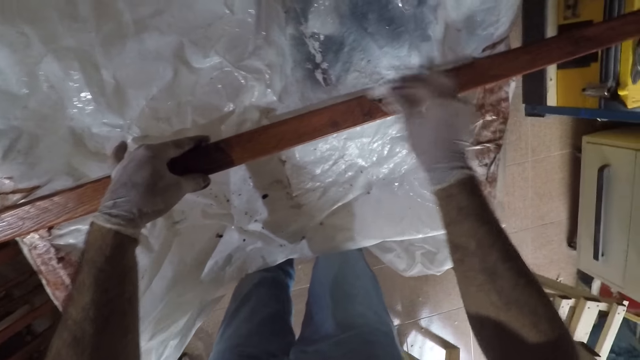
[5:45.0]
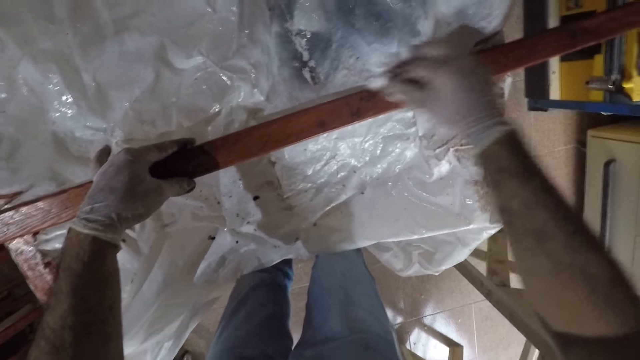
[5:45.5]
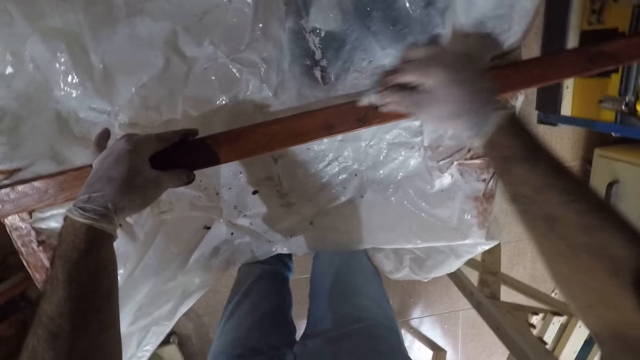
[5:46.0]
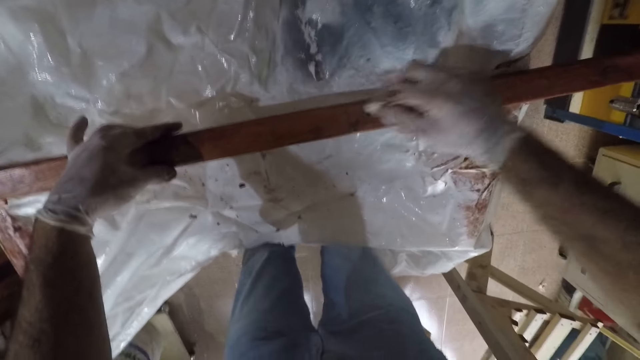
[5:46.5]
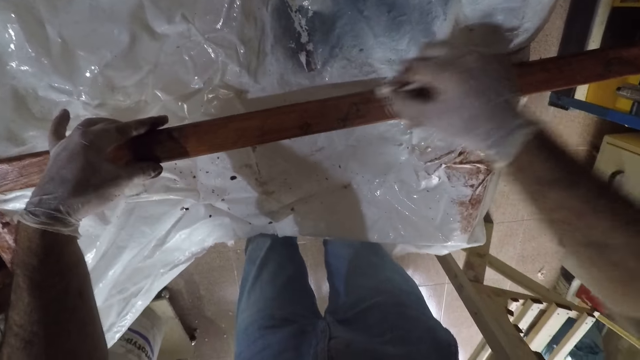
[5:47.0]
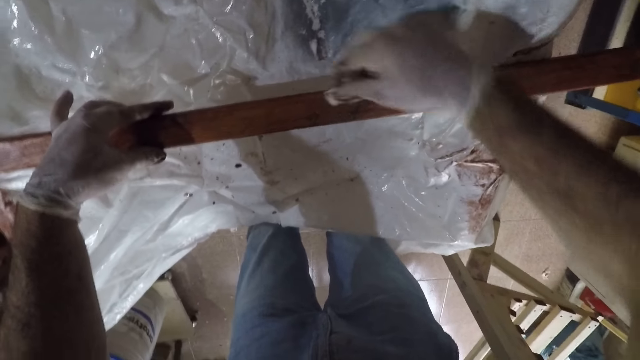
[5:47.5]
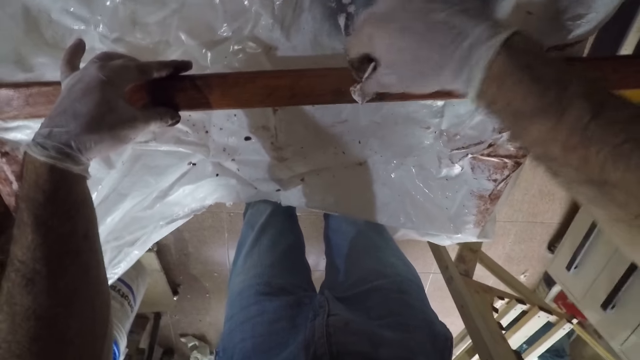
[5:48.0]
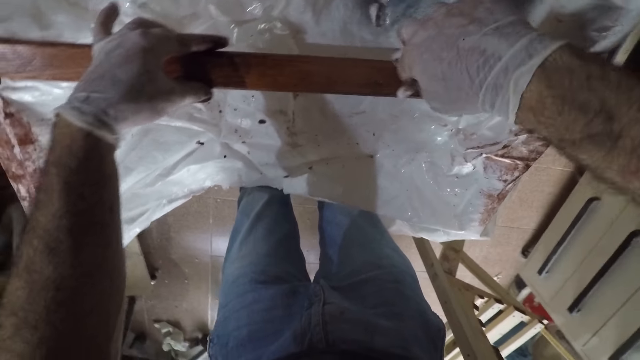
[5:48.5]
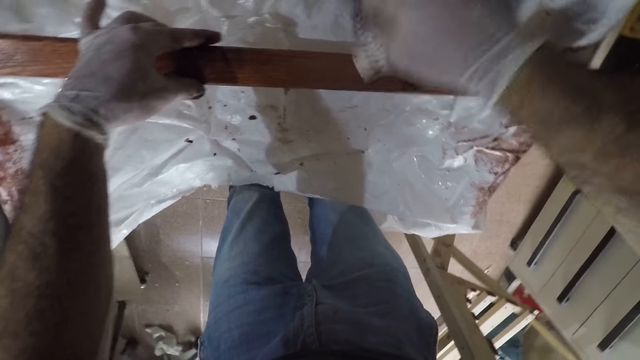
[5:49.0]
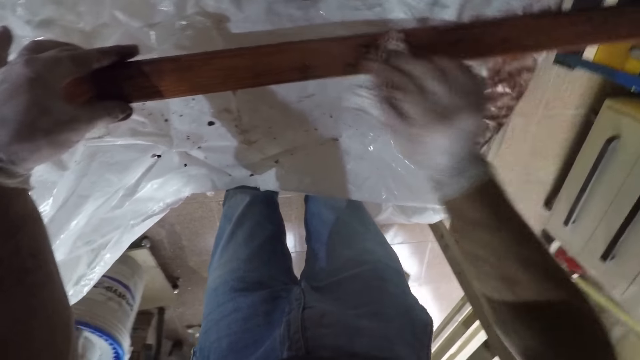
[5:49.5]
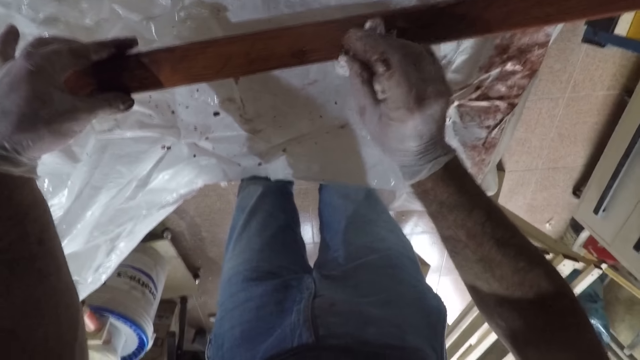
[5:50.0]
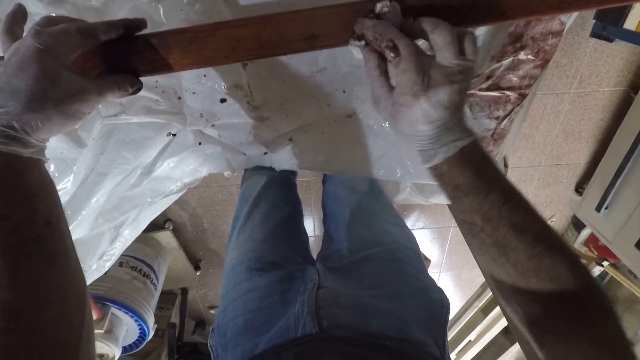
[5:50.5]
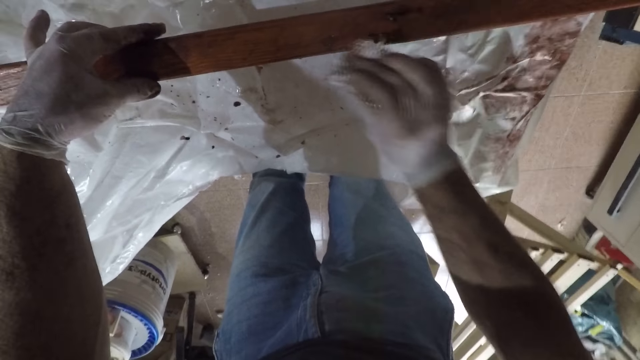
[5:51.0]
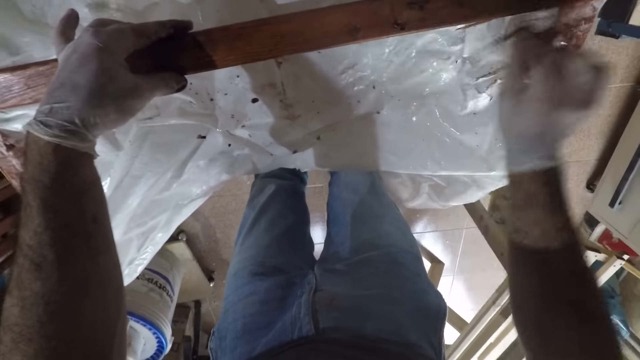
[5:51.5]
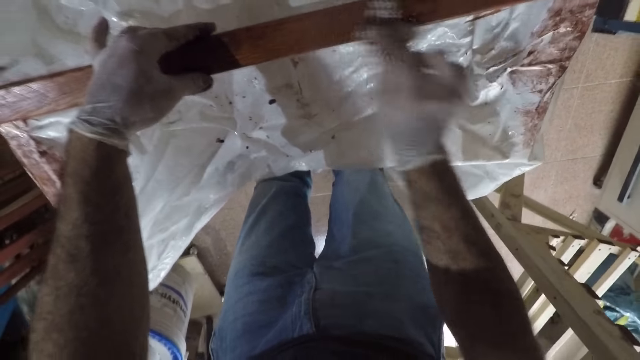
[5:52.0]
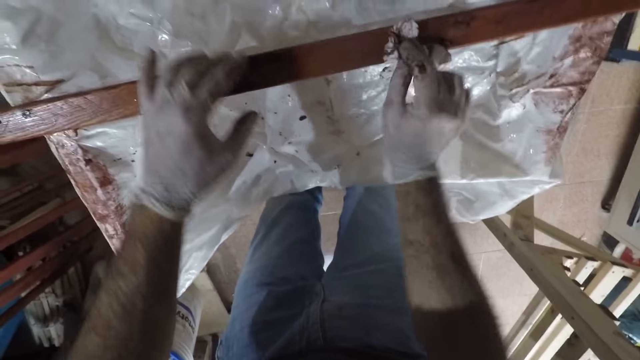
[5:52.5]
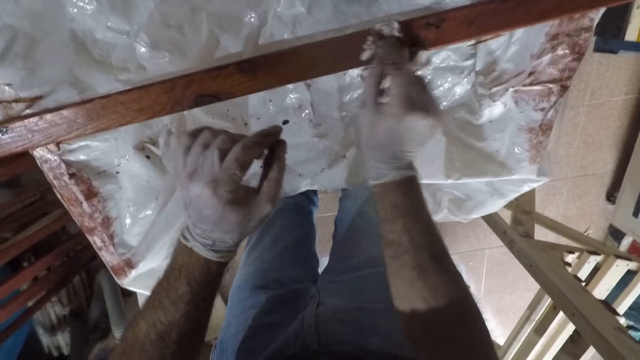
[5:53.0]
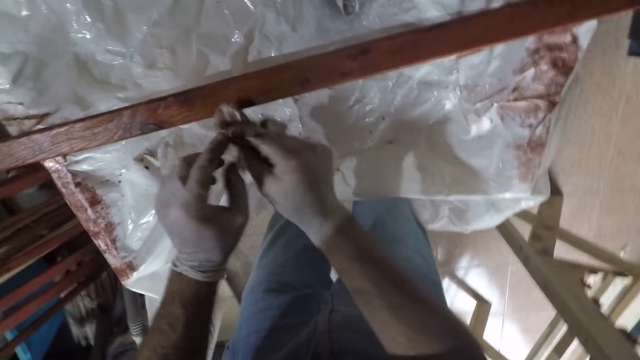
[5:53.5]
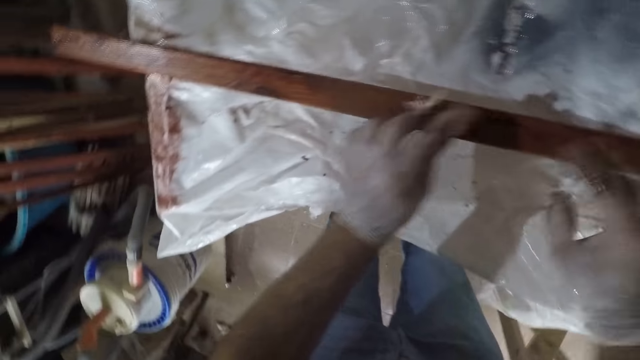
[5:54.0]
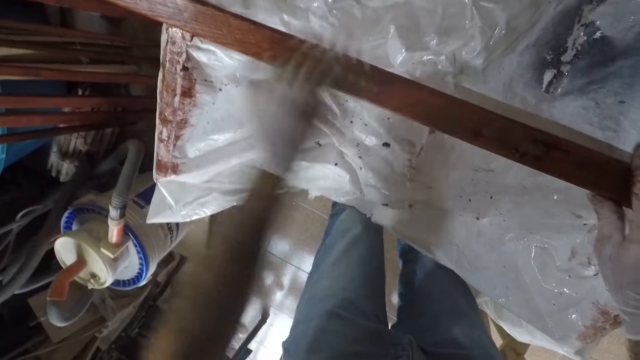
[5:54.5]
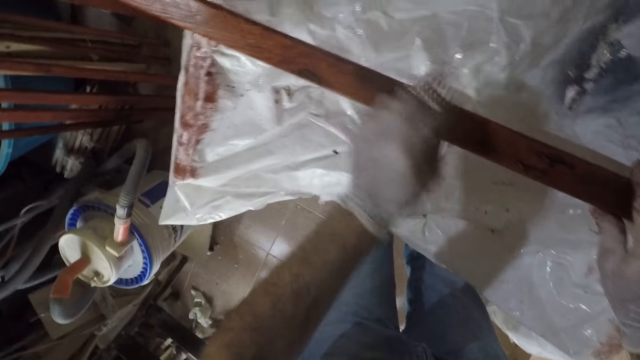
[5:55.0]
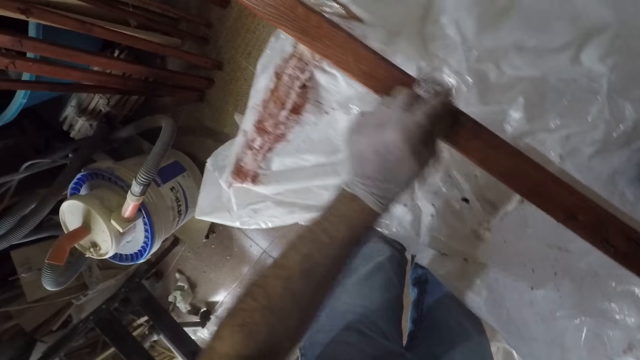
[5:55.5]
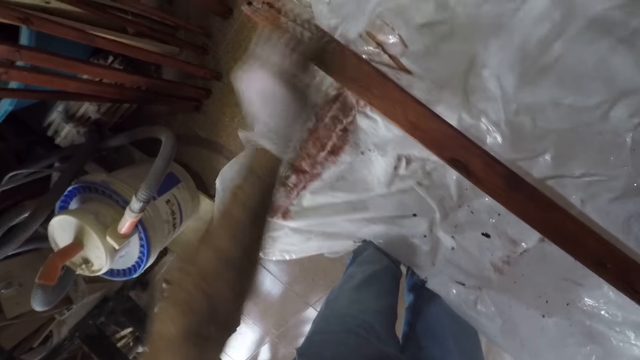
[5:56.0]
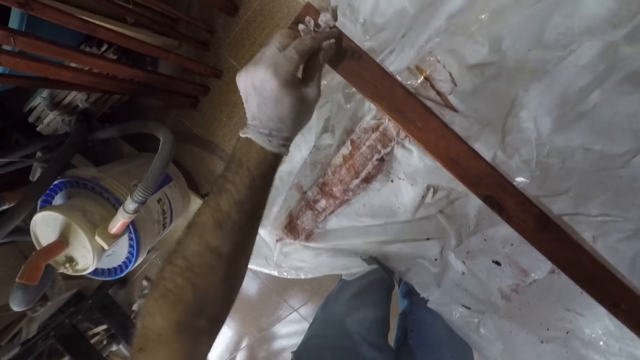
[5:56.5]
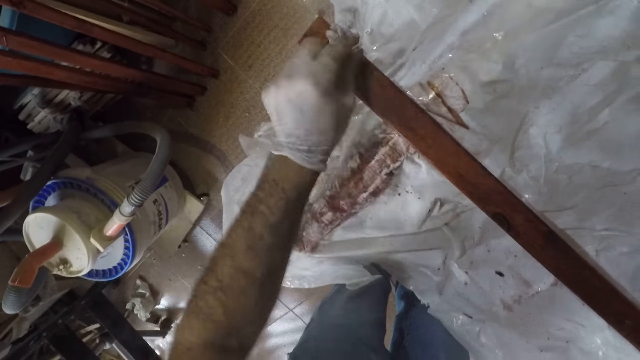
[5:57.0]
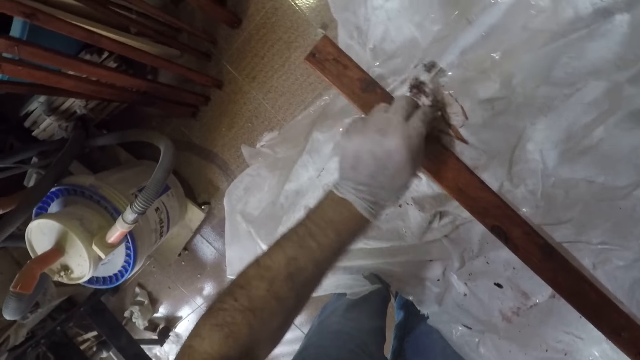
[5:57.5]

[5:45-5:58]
The camera wearer switches a serviette to the other hand. They wipe a piece of wood with the serviette.

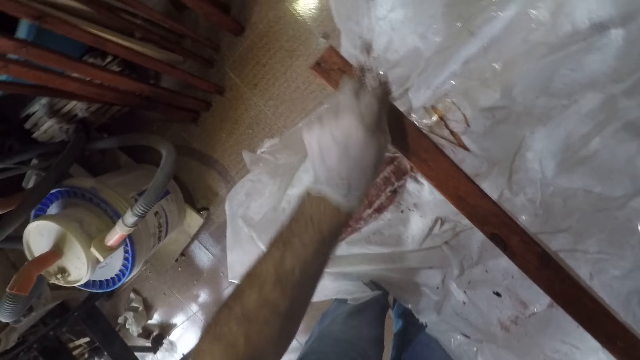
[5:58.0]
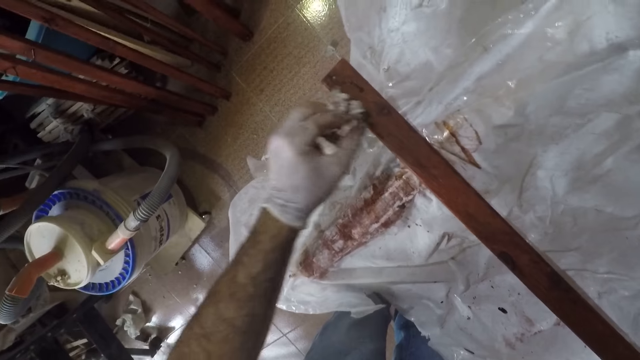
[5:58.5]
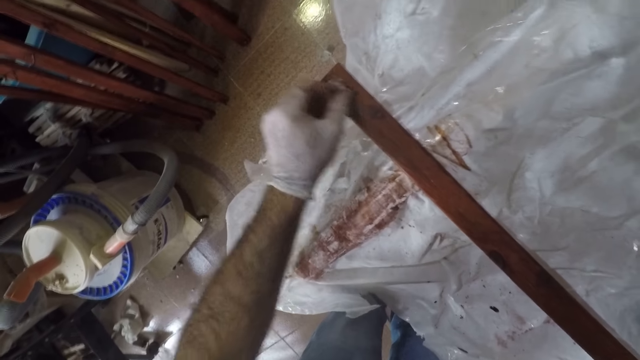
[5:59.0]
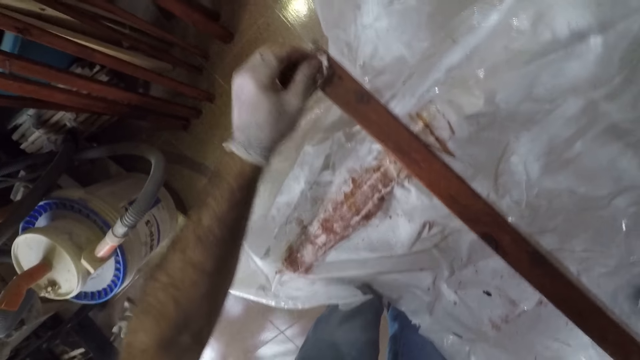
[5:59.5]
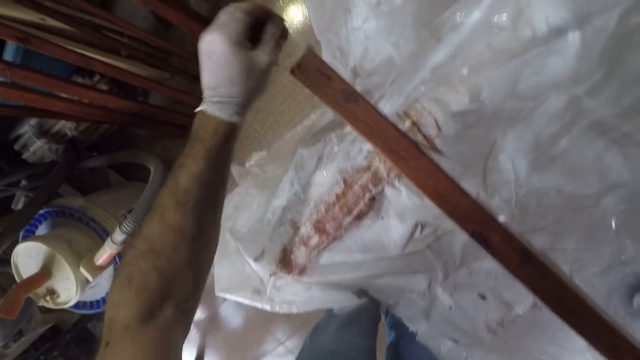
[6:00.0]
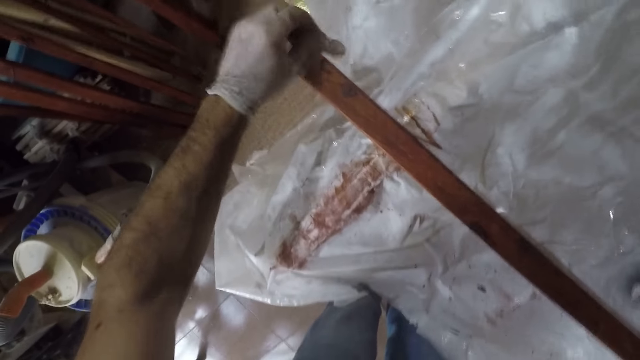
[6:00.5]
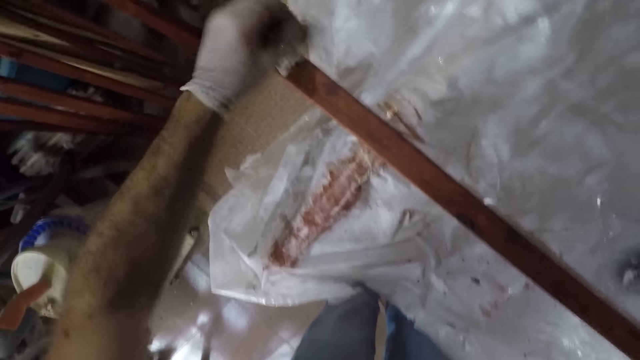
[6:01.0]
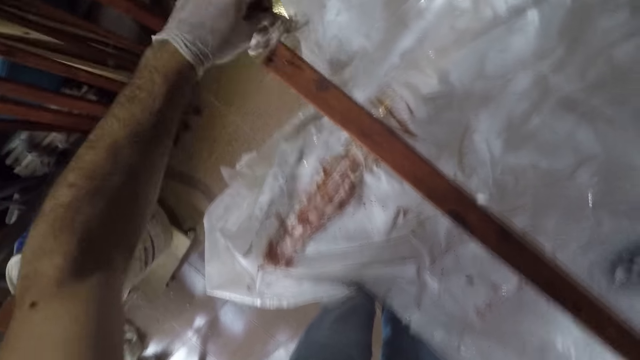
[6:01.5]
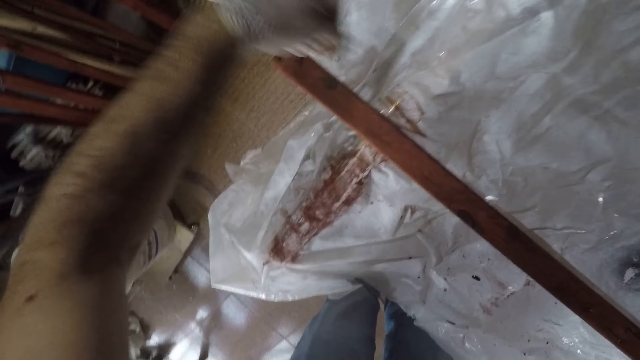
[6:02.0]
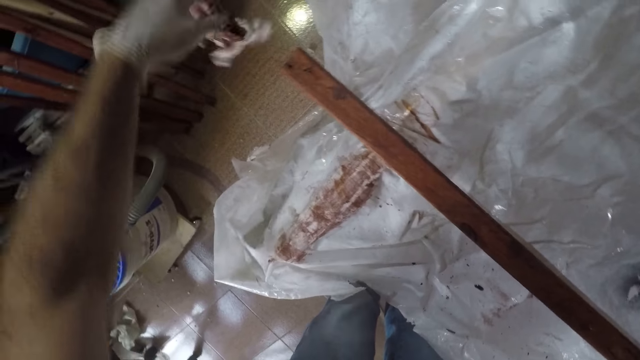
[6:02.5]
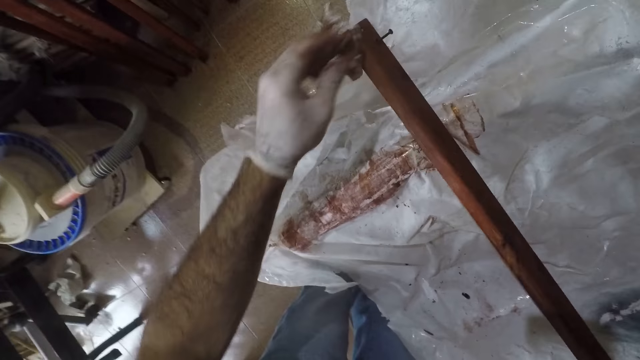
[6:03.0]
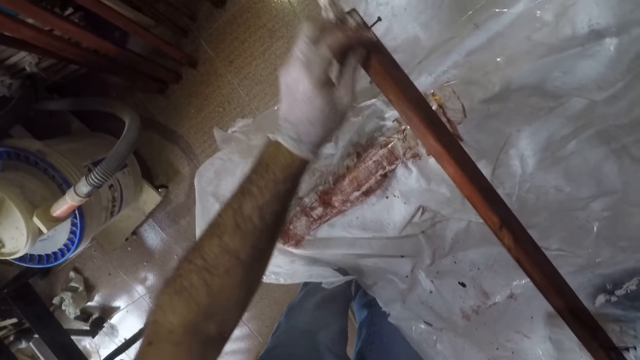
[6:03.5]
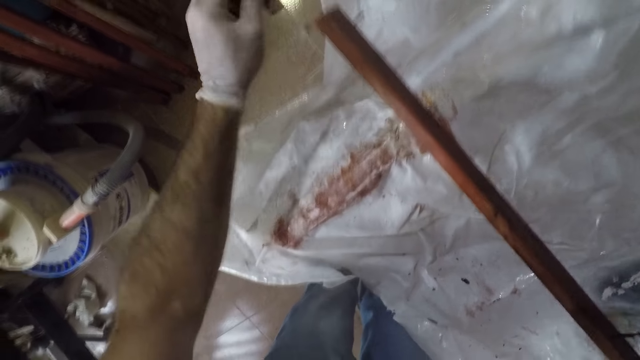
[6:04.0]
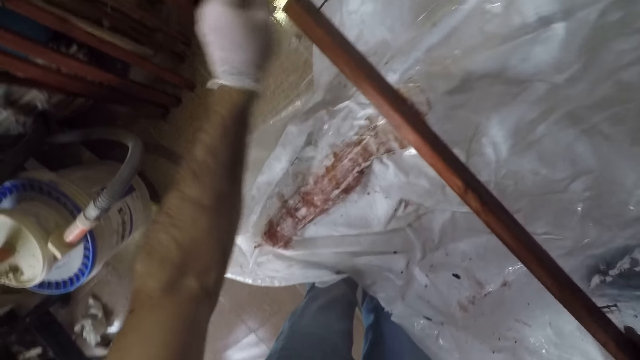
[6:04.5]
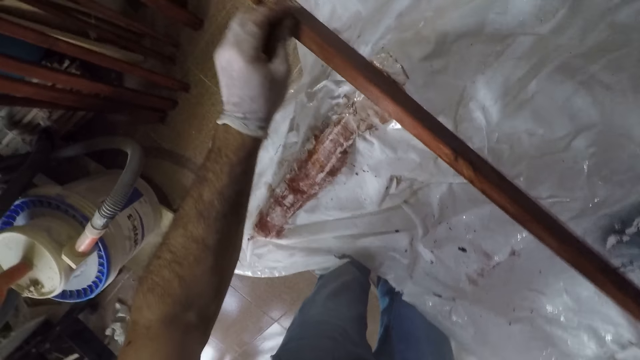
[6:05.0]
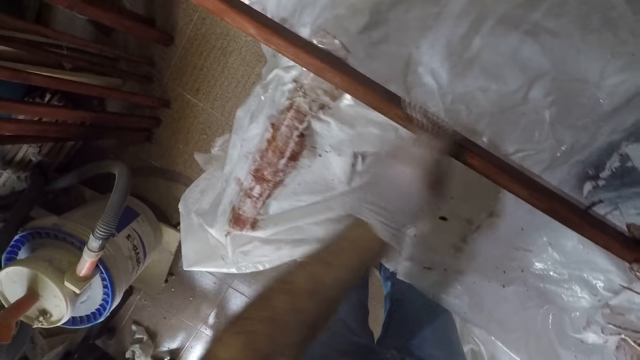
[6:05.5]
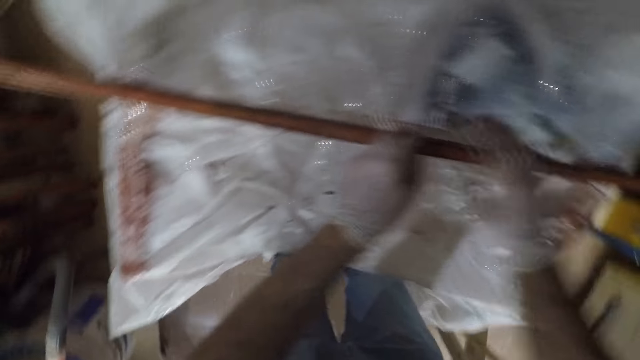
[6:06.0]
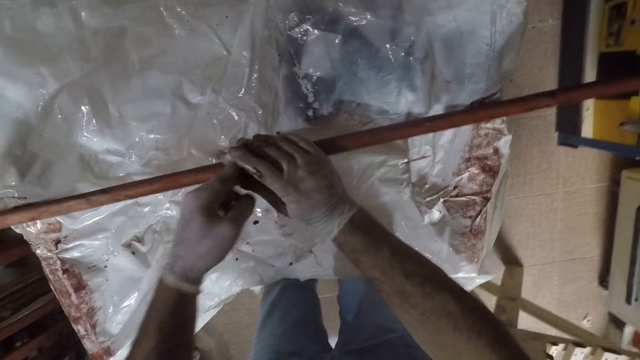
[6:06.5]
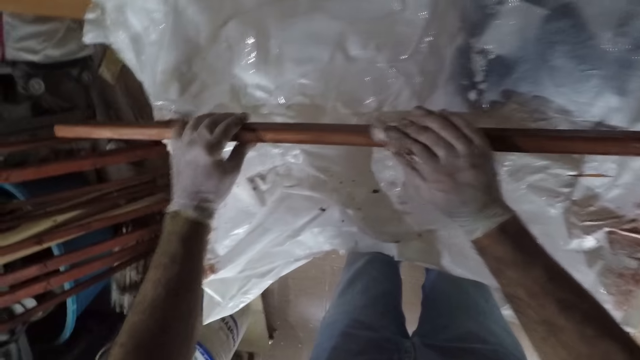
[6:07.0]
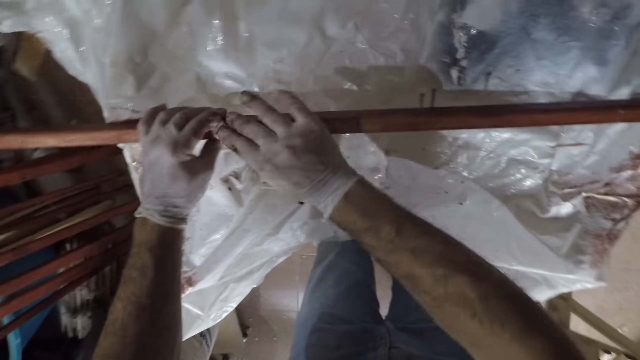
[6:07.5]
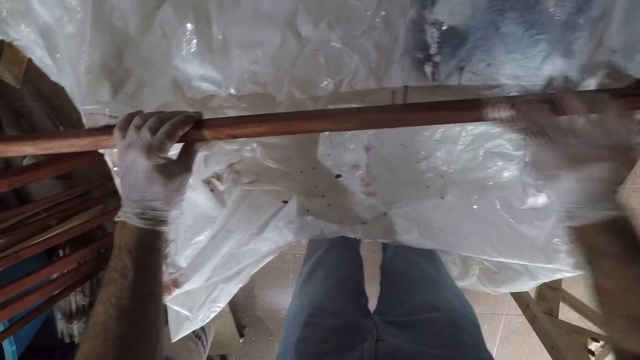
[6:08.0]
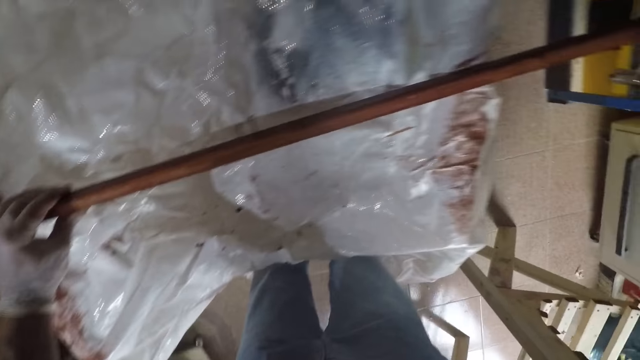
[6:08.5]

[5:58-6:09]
The camera wearer flips a piece of wood on a table. They wipe the piece of wood with a serviette. They switch the serviette to the other hand. They wipe the piece of wood with the serviette.
